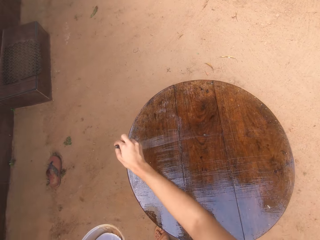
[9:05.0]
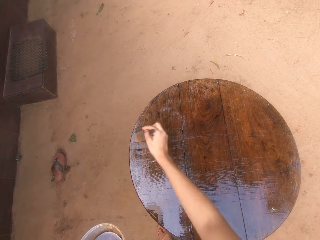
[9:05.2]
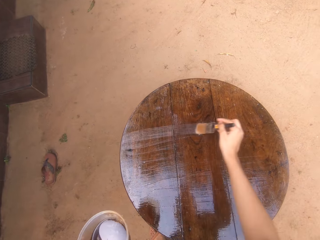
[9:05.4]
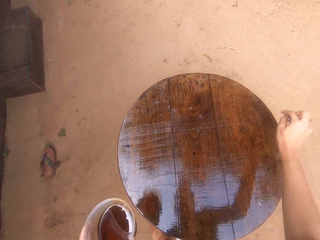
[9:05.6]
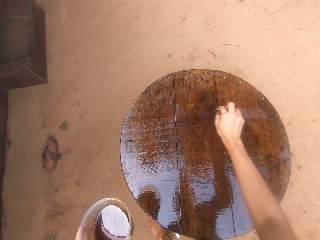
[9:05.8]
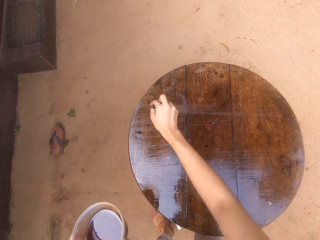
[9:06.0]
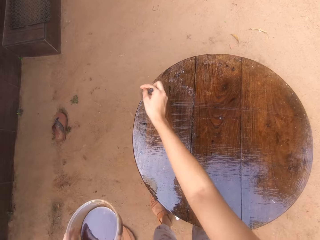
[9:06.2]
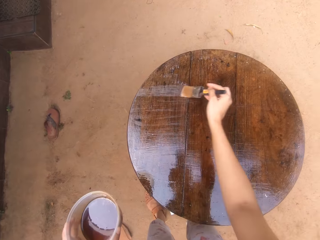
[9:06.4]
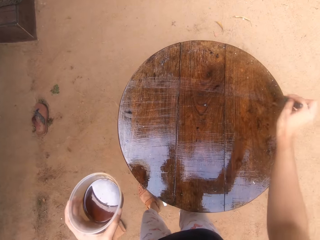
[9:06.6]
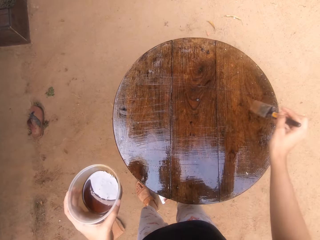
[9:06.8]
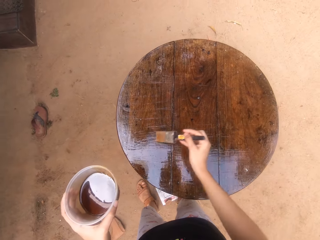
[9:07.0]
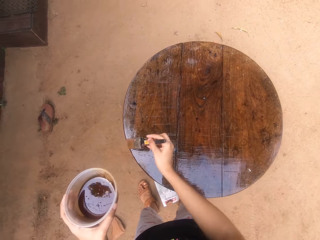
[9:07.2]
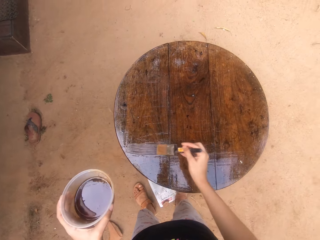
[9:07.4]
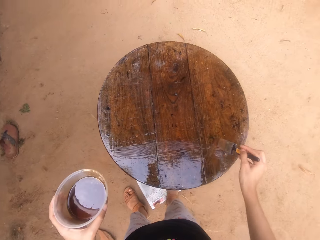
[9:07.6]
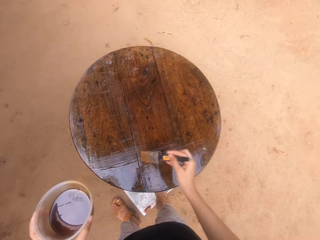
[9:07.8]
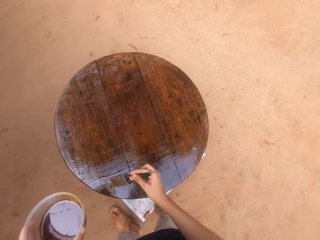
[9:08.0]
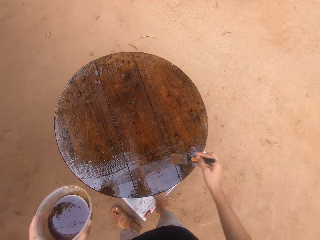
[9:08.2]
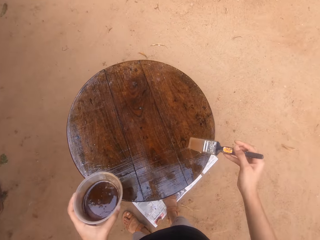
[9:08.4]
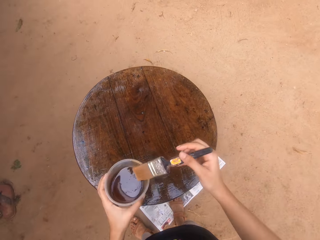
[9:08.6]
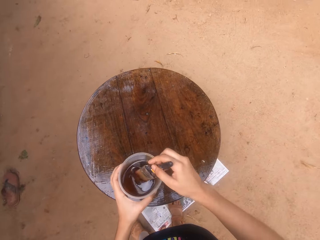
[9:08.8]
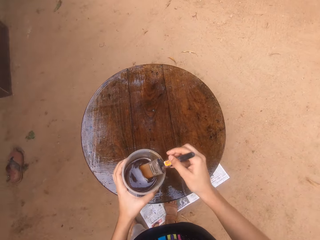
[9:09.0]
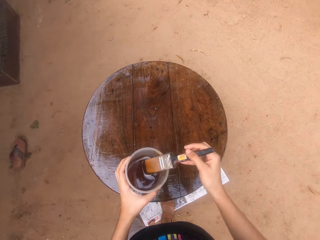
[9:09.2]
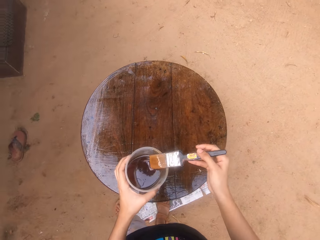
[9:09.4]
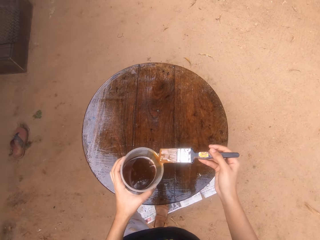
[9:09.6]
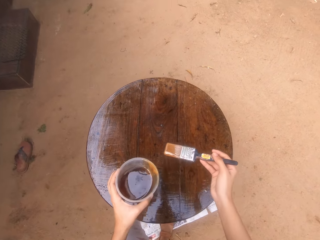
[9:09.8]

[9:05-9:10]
The camera wearer dips the paint brush in his right hand into the container of wood gloss paint in his left hand. He rubs the paint brush in his right hand on the container of wood gloss paint in his left hand.

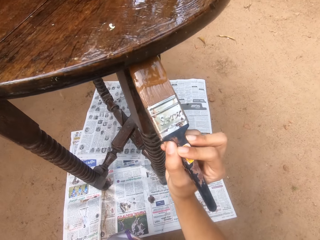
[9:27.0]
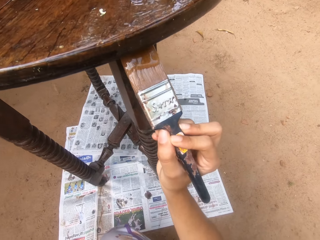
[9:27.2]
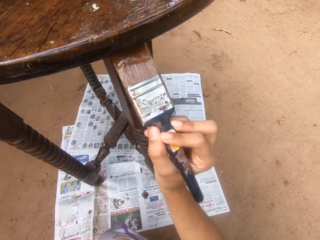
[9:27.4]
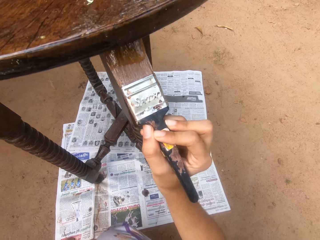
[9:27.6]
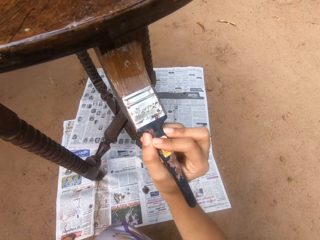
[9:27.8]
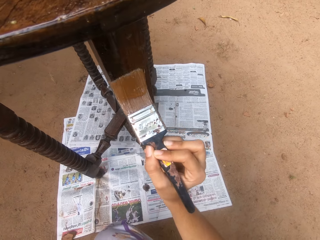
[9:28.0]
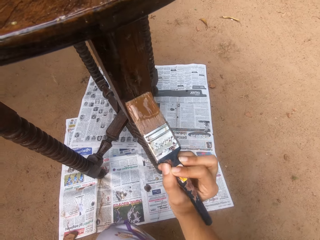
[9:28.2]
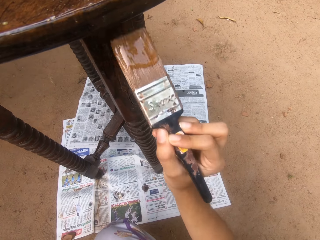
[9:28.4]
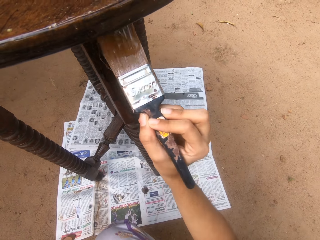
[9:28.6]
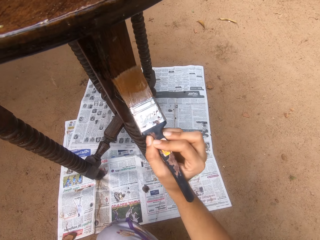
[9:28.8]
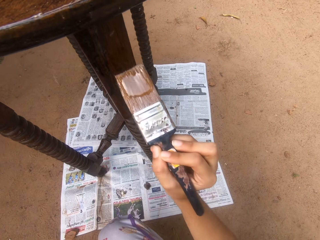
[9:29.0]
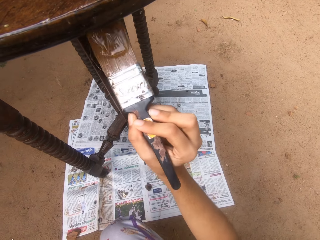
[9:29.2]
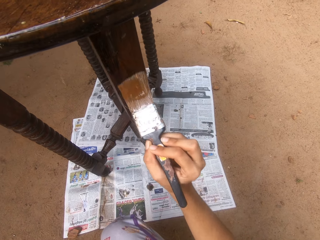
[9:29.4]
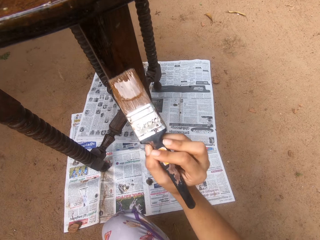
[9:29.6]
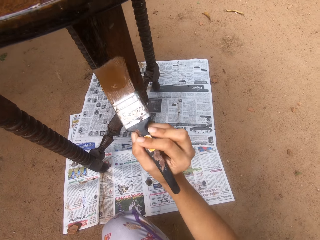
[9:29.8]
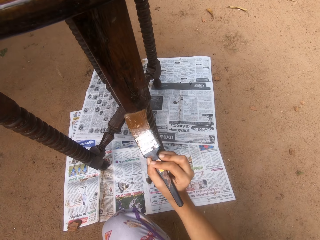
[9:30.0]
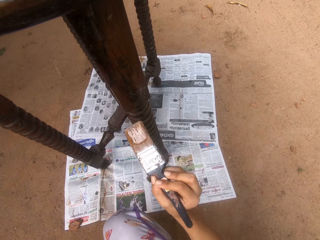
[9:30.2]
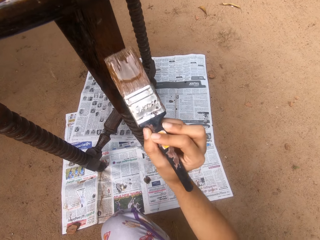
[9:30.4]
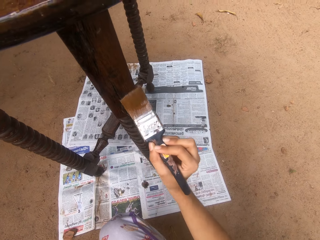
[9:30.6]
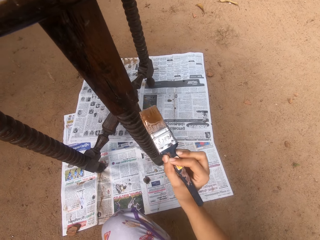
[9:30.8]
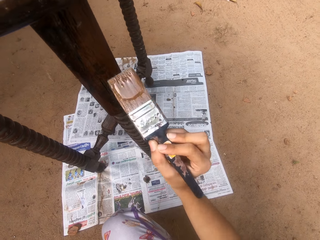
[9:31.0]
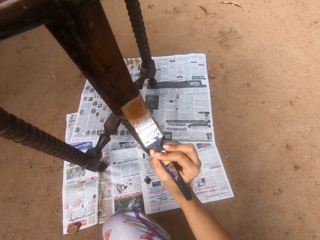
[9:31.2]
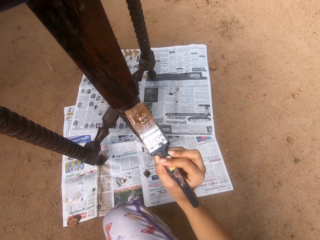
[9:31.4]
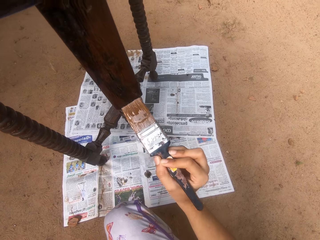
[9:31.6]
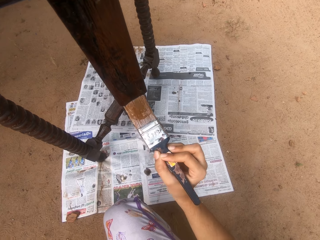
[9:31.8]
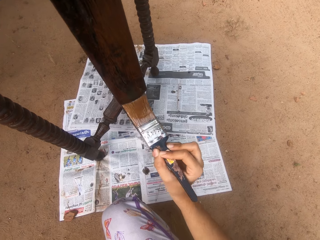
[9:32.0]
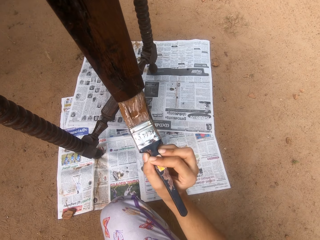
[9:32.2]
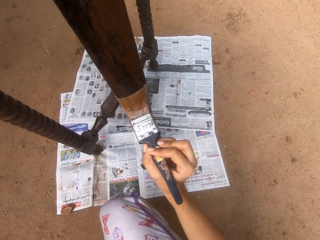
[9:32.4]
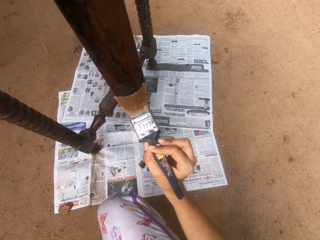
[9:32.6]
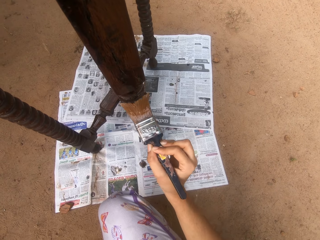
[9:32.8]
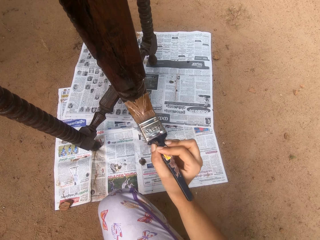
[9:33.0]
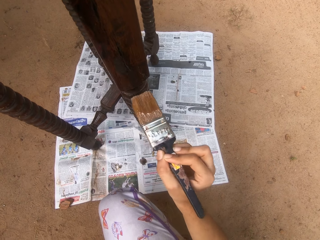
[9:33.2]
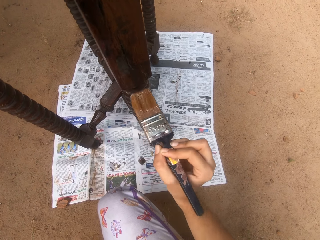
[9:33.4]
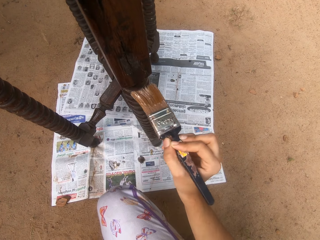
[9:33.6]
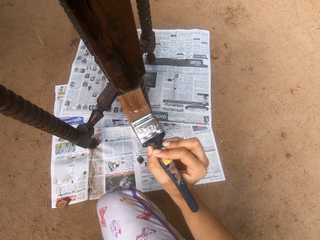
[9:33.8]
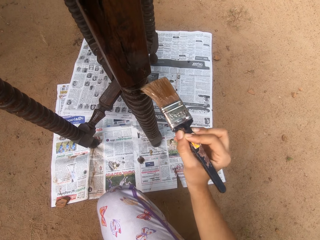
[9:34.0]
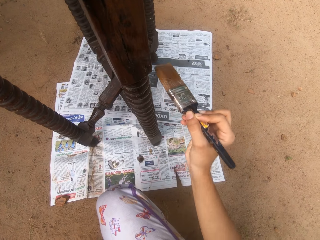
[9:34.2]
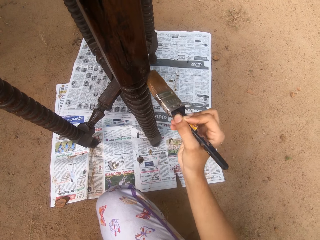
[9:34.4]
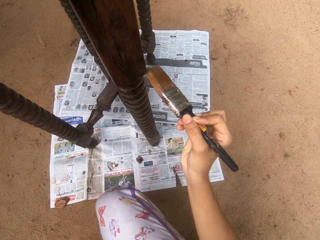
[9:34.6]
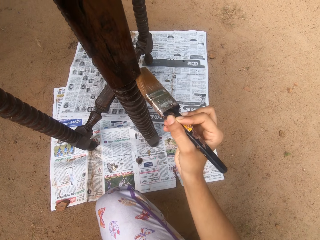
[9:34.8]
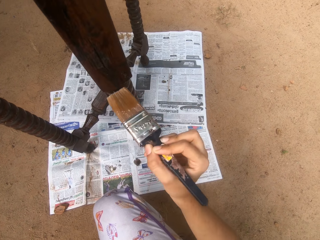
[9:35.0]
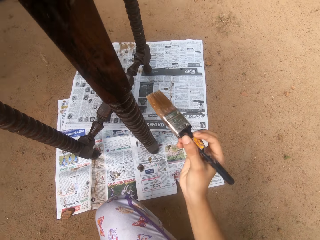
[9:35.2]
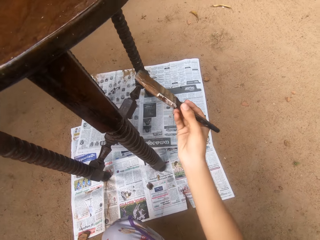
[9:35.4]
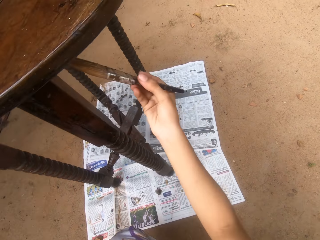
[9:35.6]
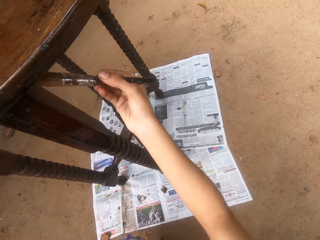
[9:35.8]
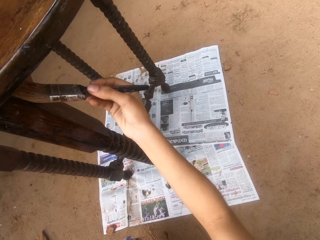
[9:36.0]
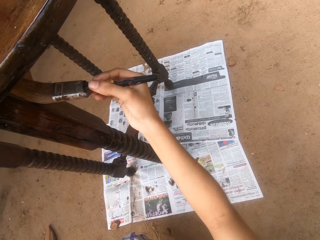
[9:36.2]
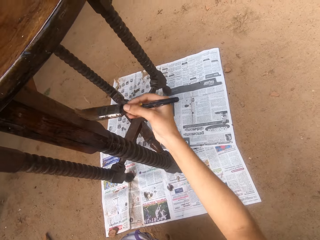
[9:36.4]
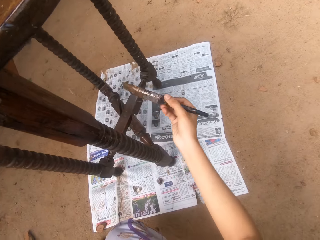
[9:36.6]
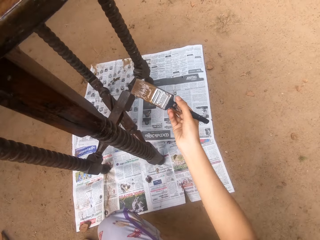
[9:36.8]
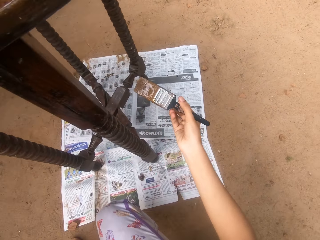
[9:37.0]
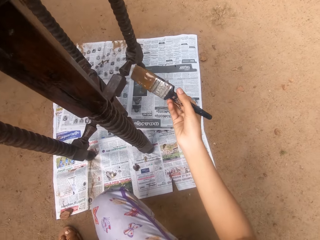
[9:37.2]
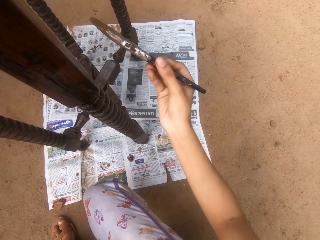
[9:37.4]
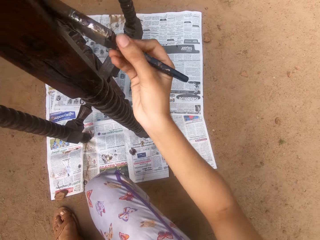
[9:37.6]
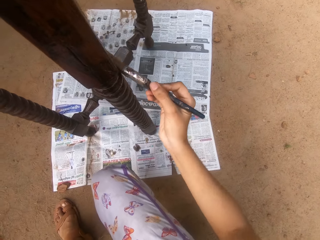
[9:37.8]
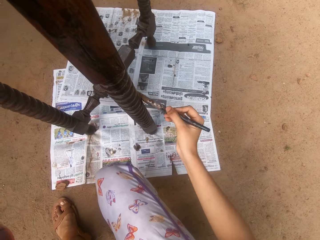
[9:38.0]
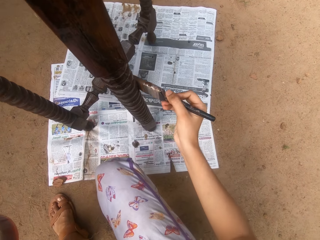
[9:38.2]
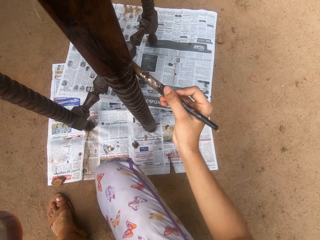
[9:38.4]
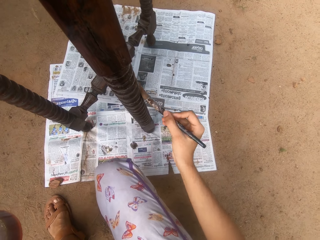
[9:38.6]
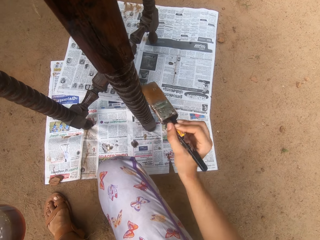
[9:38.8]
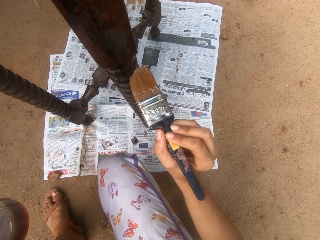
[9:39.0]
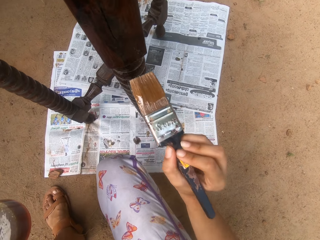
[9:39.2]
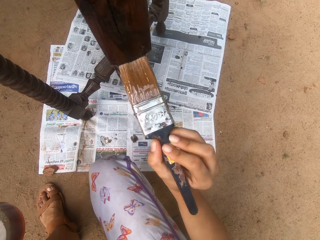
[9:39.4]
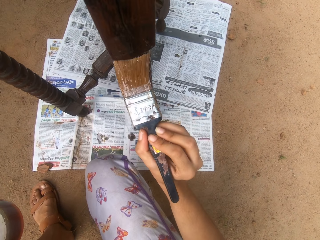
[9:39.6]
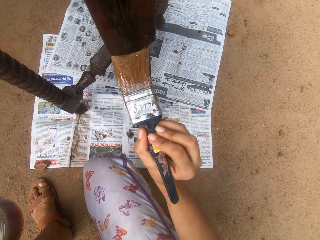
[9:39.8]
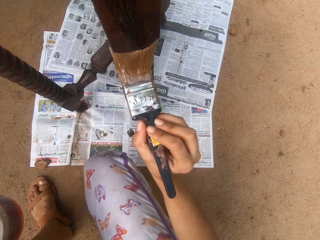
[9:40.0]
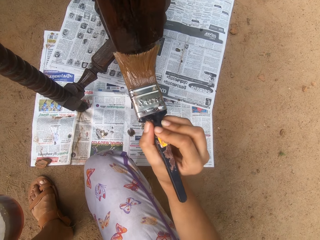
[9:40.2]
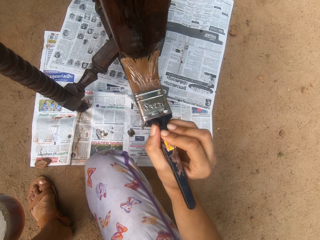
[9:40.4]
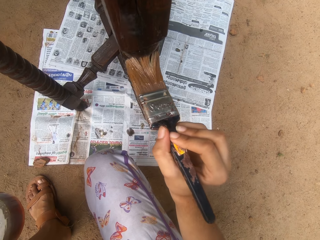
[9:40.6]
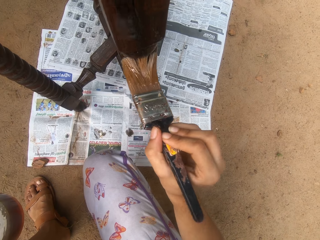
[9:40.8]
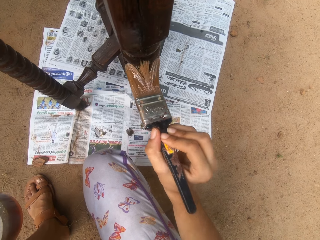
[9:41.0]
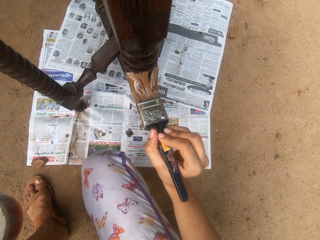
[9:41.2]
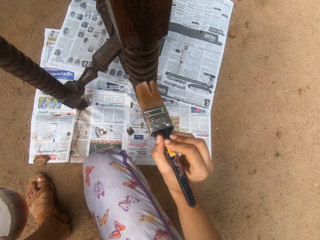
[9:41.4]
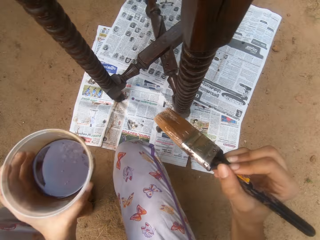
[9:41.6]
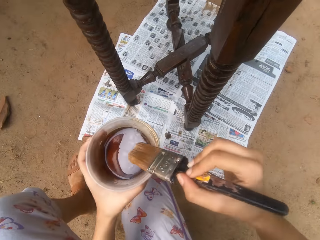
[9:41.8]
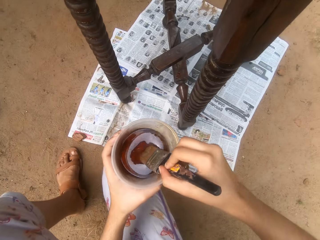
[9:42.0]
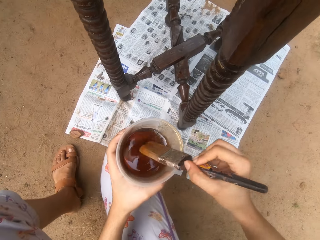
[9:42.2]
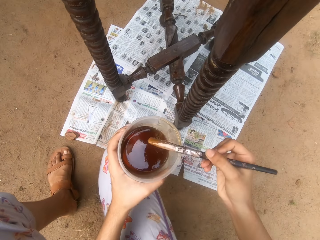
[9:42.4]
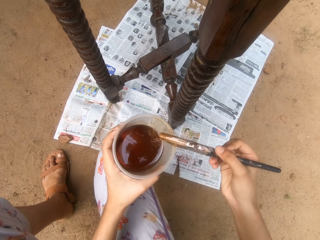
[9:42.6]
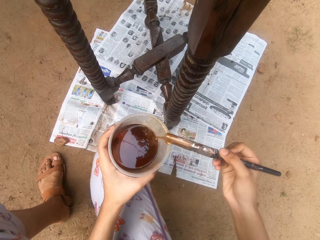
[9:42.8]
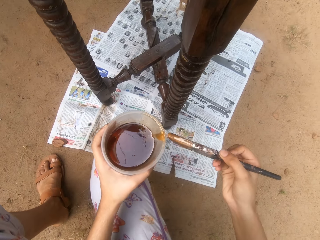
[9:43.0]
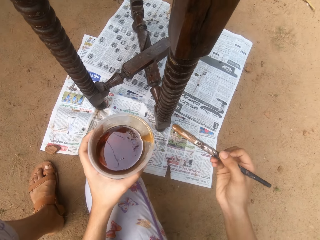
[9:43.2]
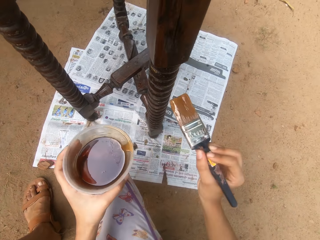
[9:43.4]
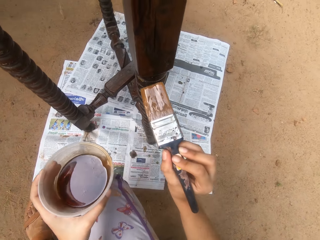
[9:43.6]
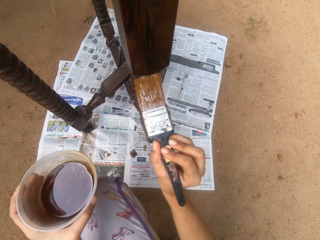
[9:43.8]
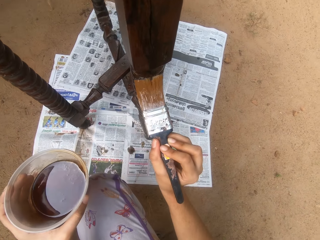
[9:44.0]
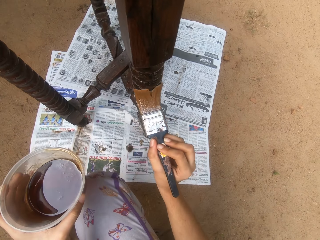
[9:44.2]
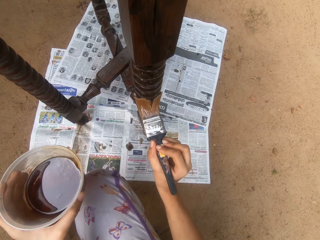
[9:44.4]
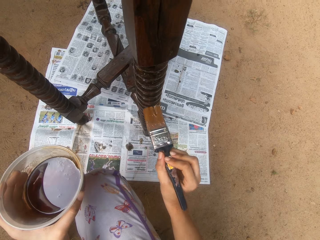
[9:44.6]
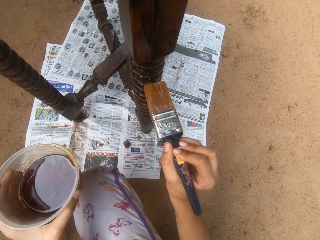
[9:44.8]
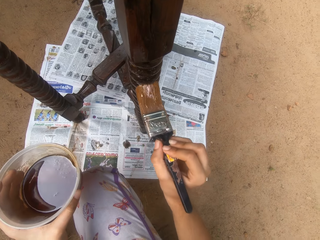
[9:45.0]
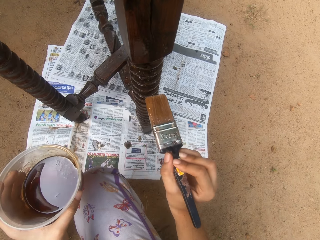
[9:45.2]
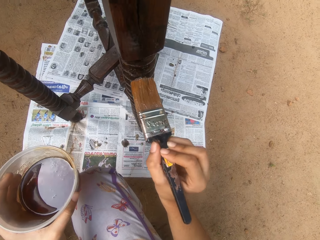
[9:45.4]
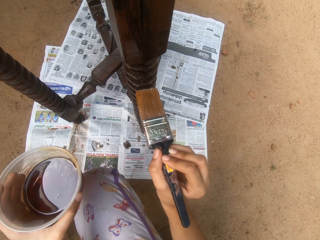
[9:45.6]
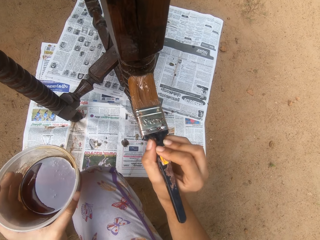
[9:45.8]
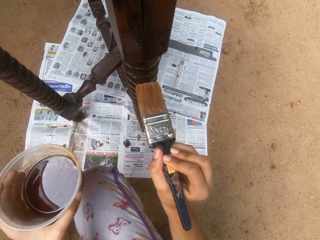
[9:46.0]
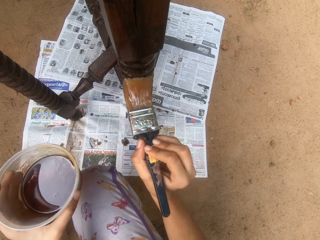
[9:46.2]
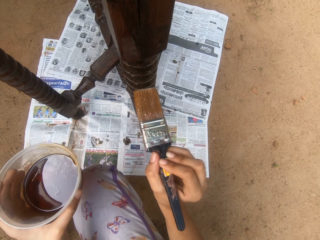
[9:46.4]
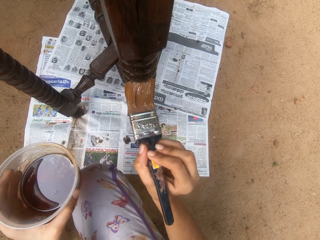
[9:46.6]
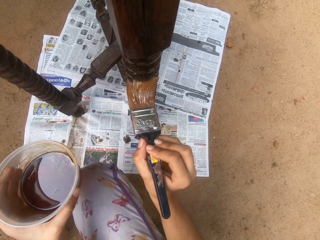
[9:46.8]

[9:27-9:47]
The camera wearer coats the table with wood finish oil in the brush with his right hand. He turns the brush. He paints the table. He dips the brush in his right hand into the bowl of wood finish oil in his left hand. He rubs the brush on the tip of the bowl with his right hand. He coats the table with wood finish oil in the brush with his right hand.
